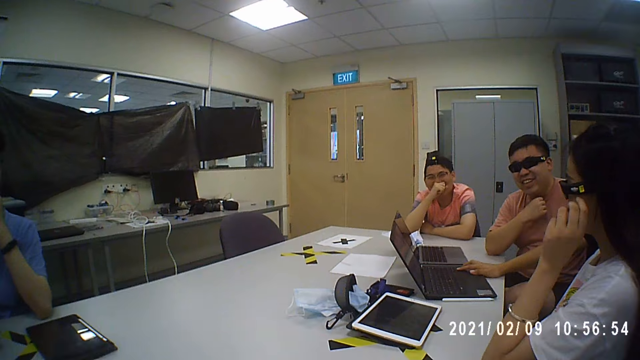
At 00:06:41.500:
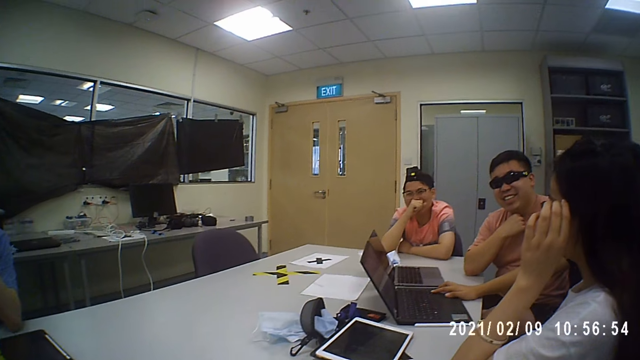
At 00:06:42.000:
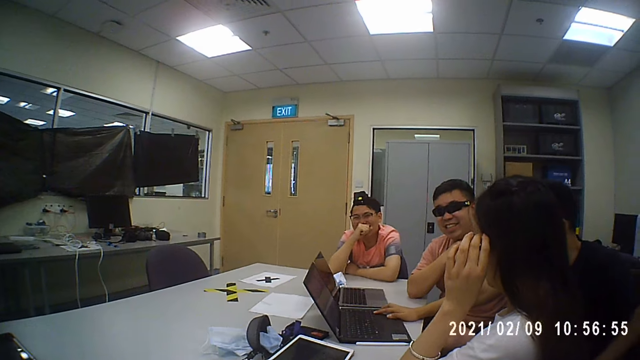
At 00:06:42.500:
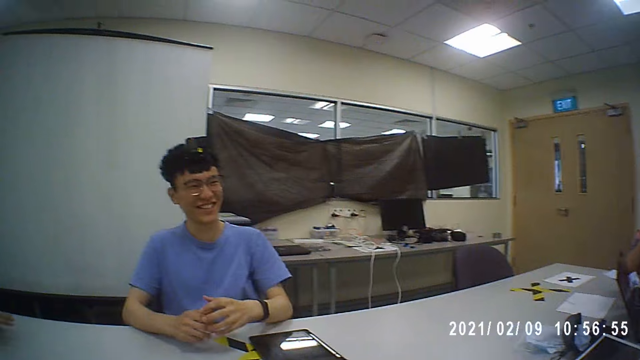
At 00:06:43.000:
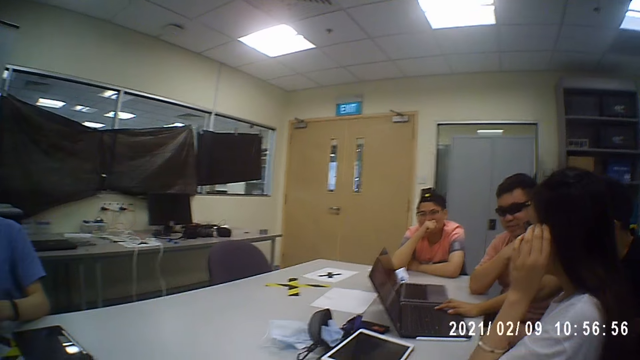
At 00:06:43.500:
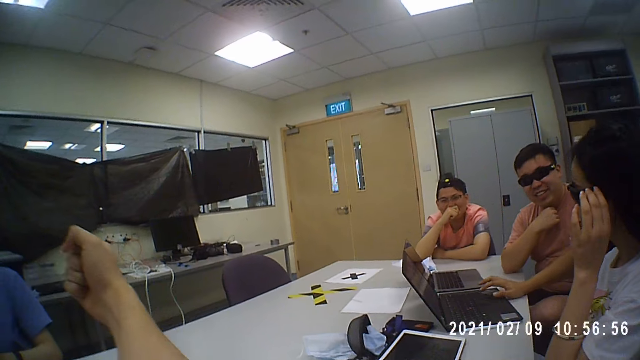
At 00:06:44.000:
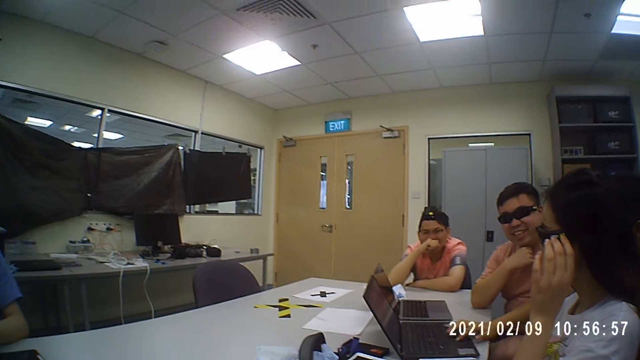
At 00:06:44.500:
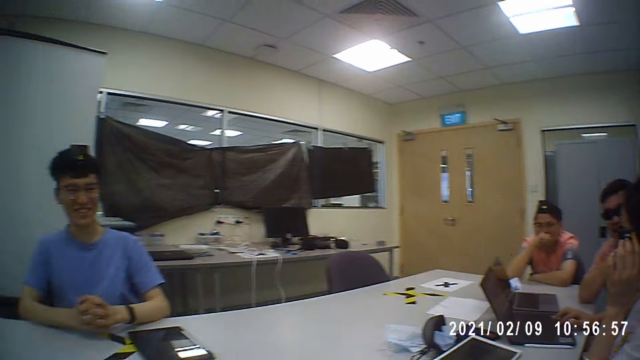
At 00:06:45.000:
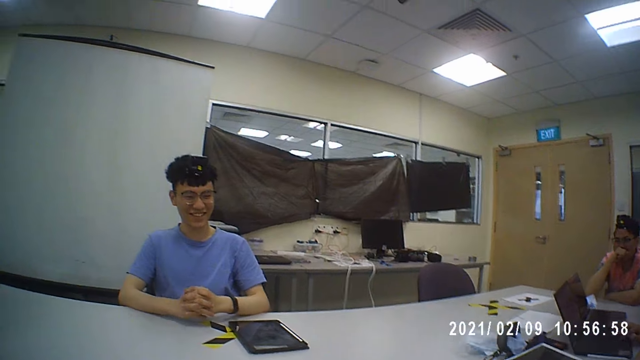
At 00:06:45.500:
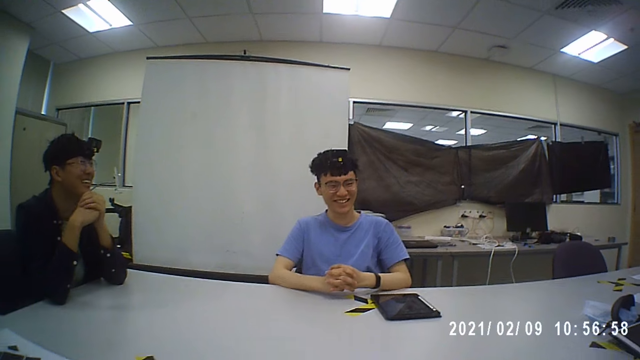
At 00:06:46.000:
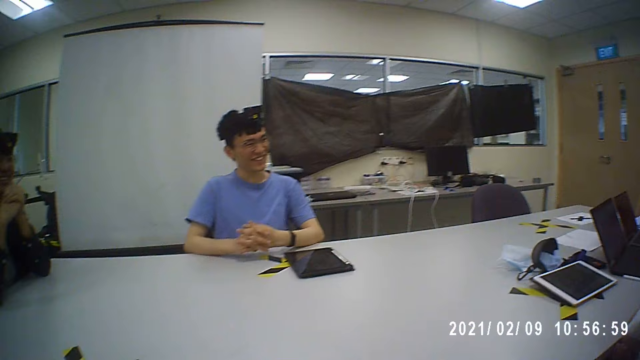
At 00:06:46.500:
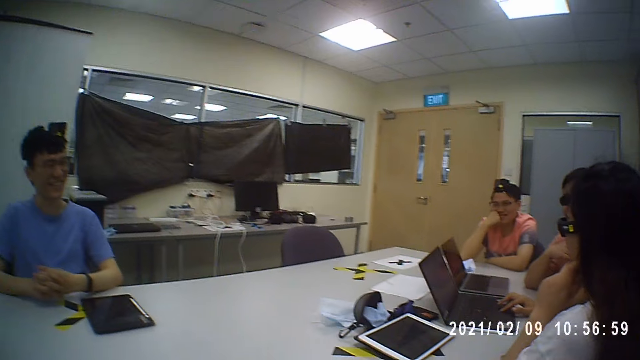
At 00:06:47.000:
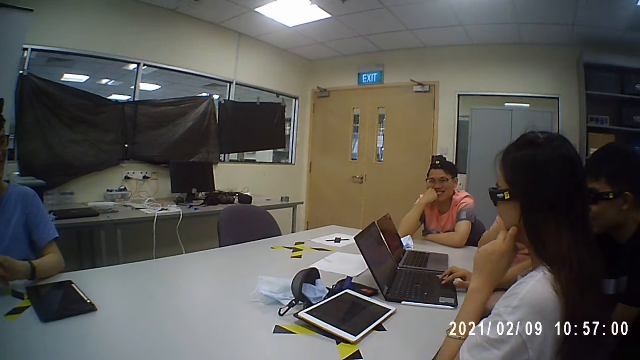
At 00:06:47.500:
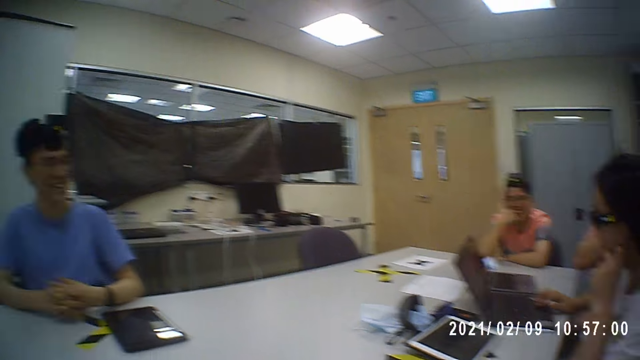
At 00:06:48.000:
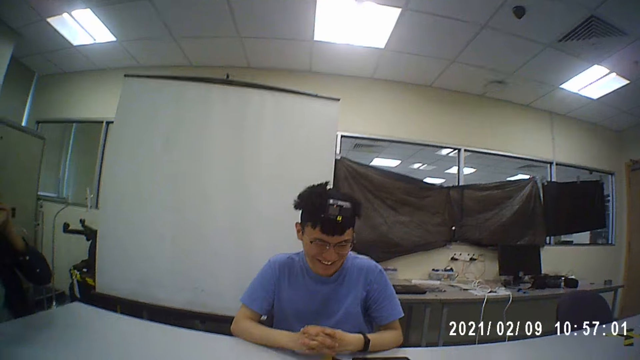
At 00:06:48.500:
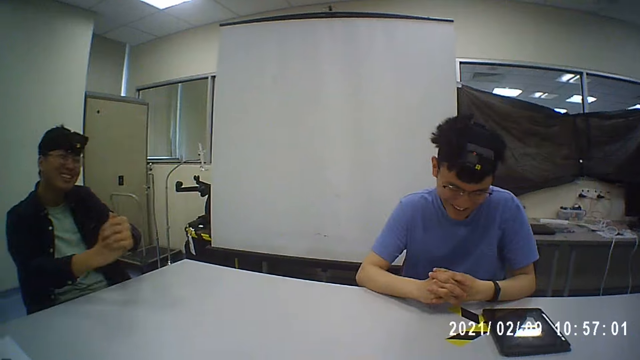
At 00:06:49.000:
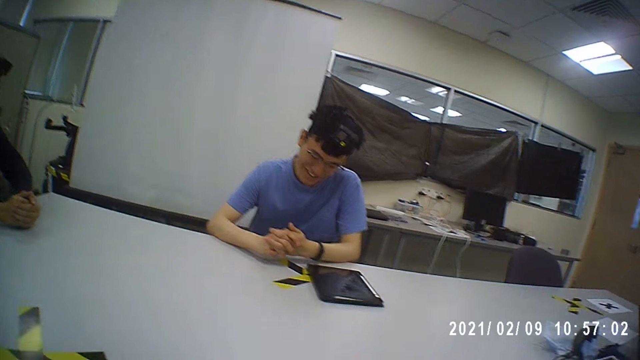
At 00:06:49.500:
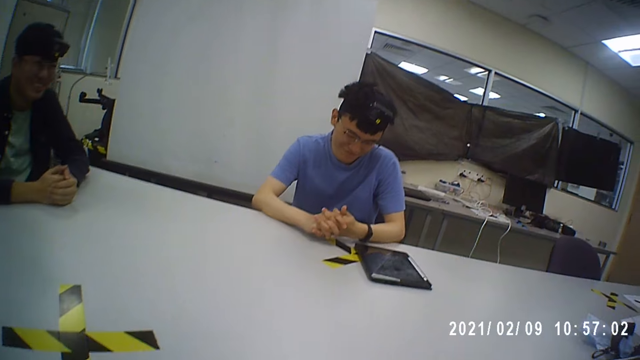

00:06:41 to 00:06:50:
A woman holds her glasses. A man holds his mouth. The camera wearer converses with five men and the woman. They move a hand. The woman holds her glasses. Another man uses a laptop. The camera wearer converses with the men and the woman.

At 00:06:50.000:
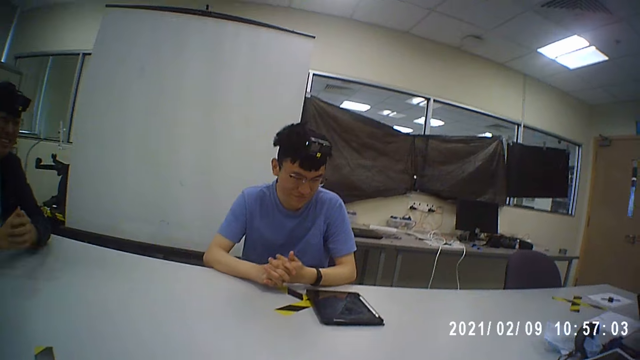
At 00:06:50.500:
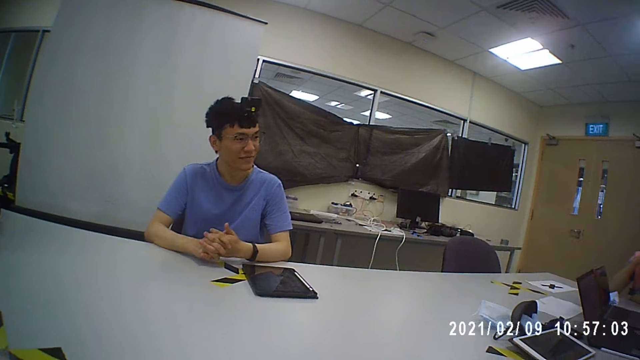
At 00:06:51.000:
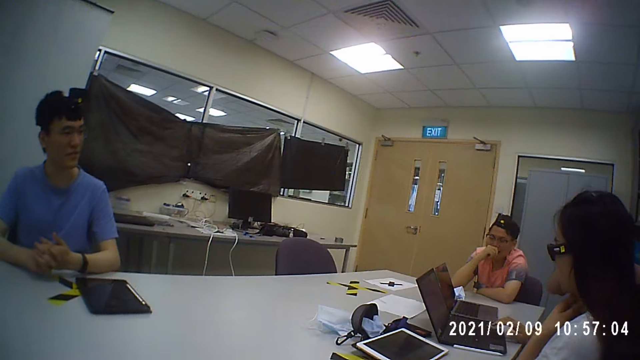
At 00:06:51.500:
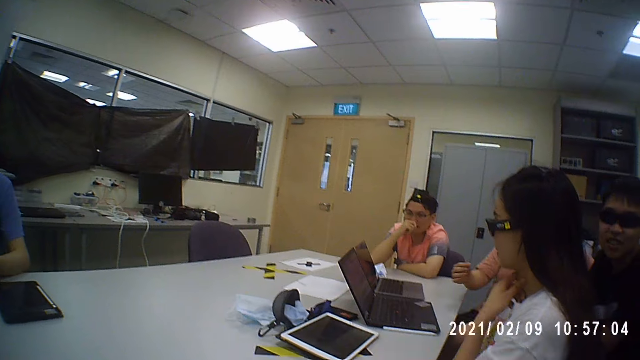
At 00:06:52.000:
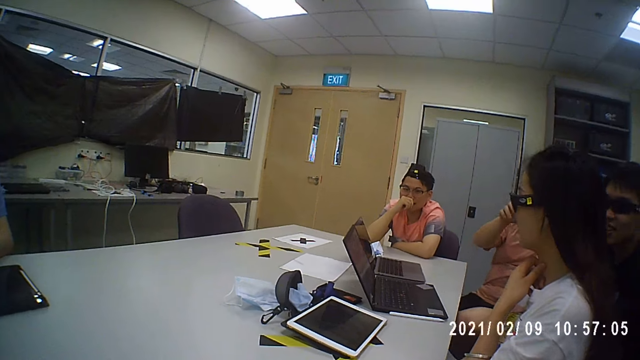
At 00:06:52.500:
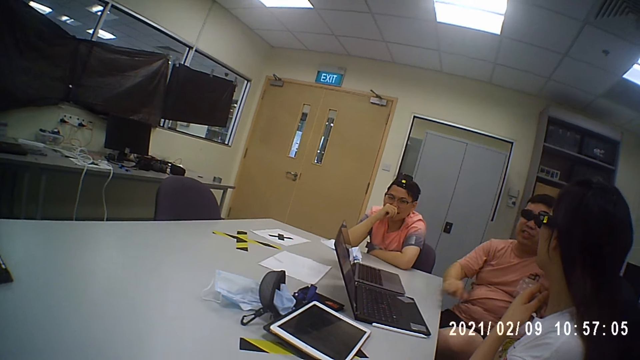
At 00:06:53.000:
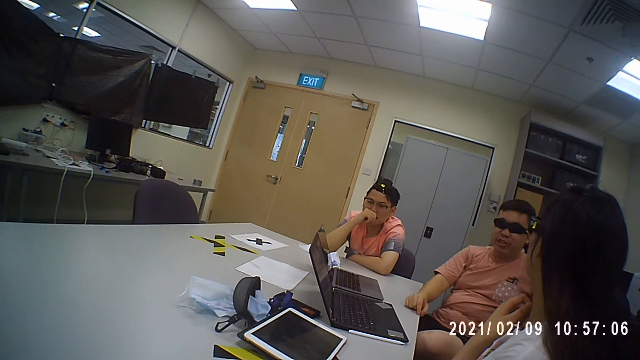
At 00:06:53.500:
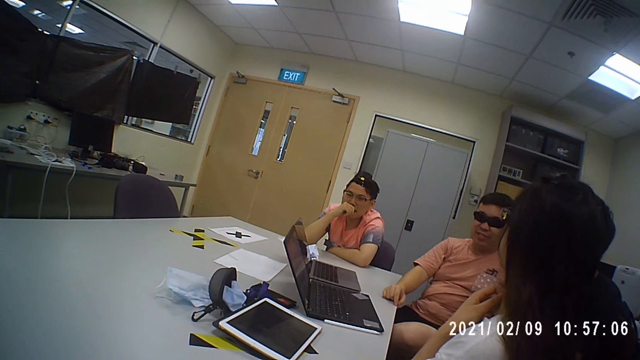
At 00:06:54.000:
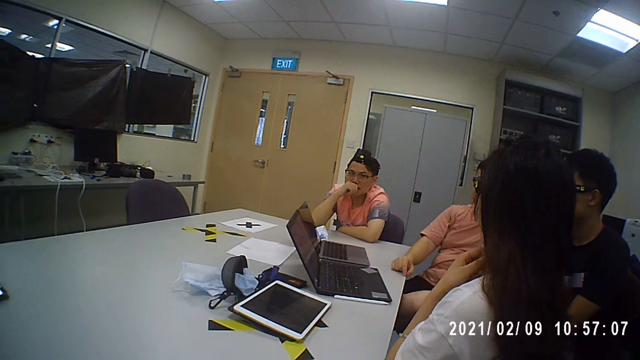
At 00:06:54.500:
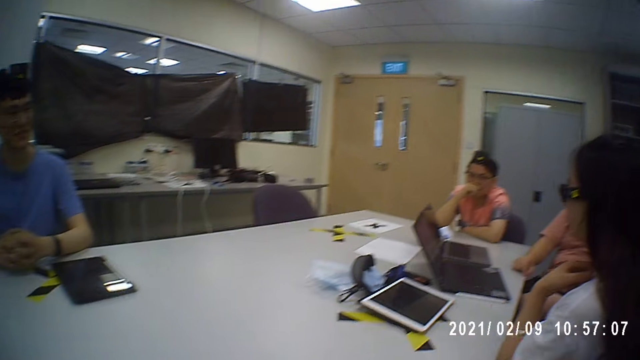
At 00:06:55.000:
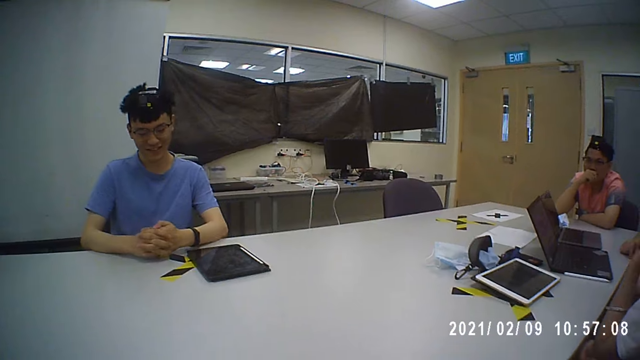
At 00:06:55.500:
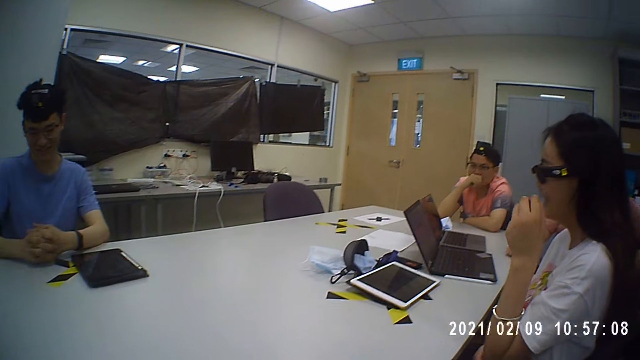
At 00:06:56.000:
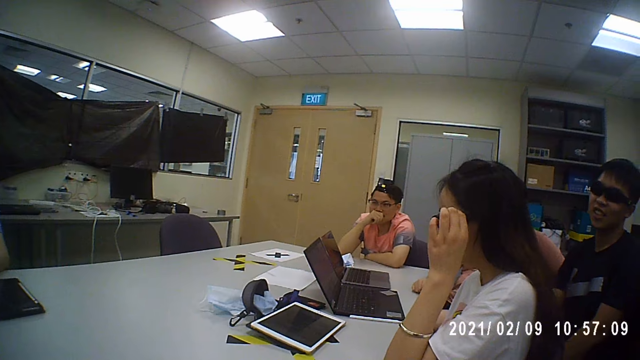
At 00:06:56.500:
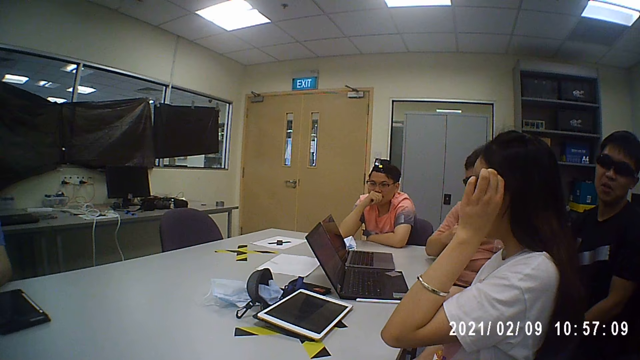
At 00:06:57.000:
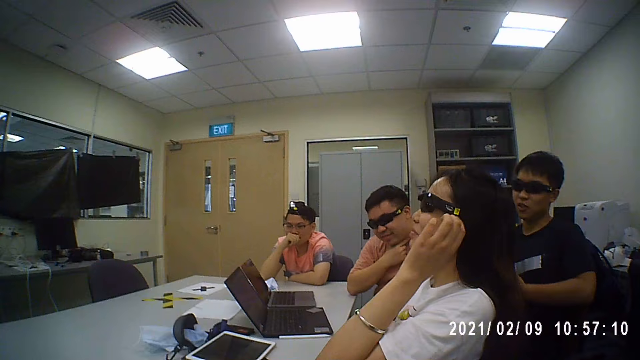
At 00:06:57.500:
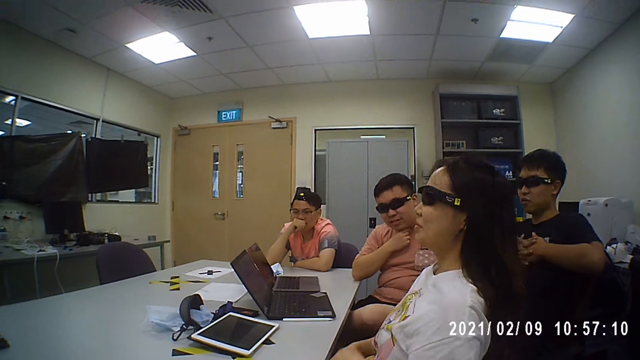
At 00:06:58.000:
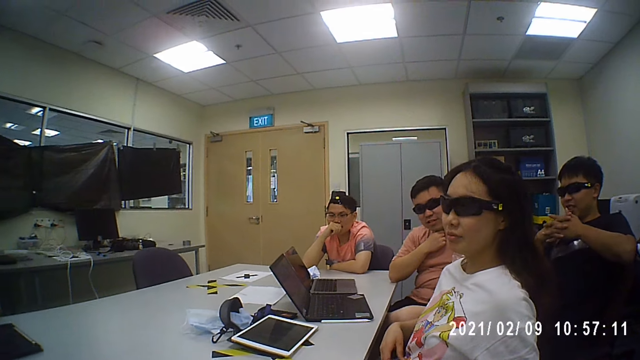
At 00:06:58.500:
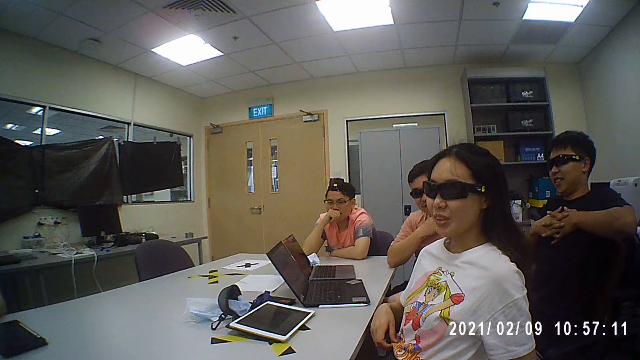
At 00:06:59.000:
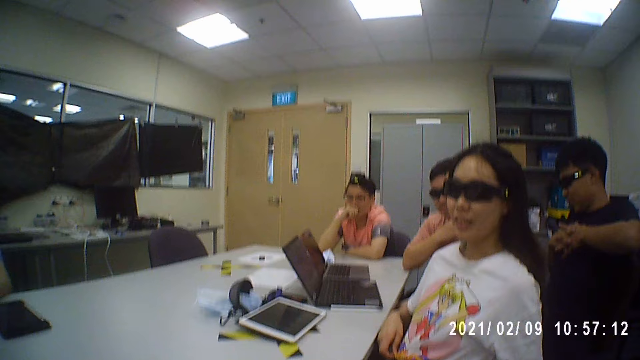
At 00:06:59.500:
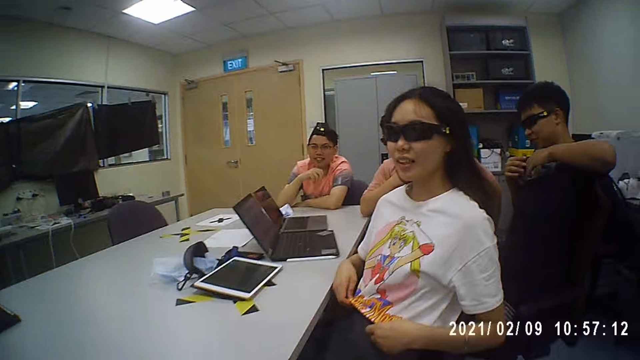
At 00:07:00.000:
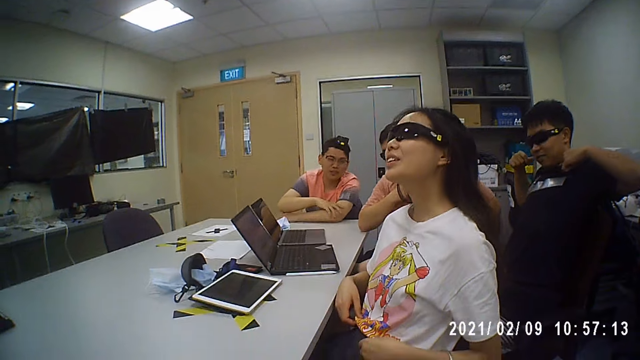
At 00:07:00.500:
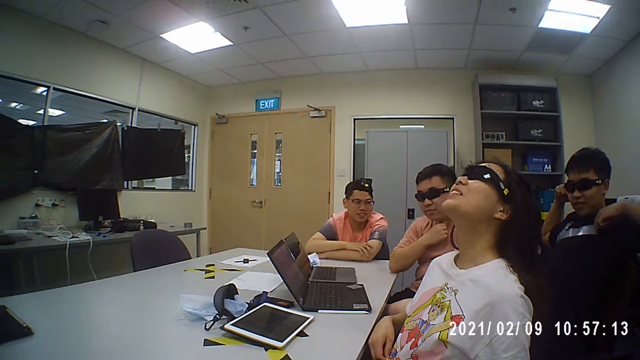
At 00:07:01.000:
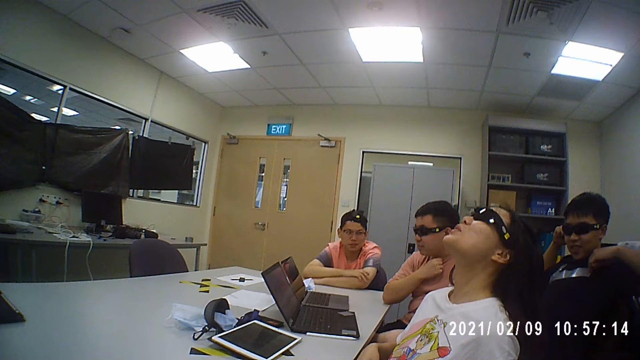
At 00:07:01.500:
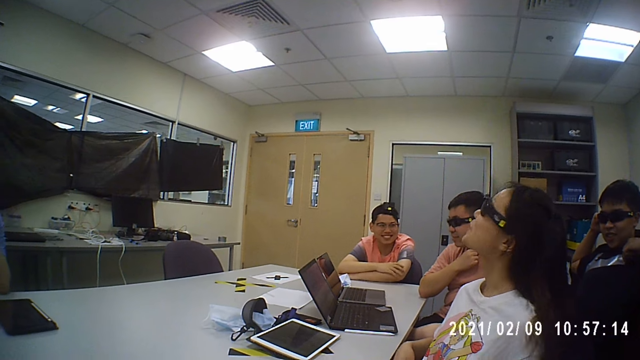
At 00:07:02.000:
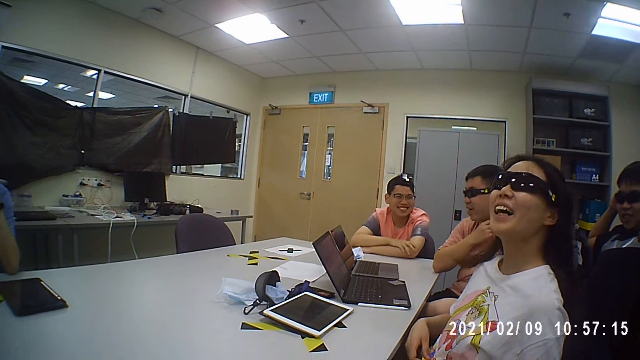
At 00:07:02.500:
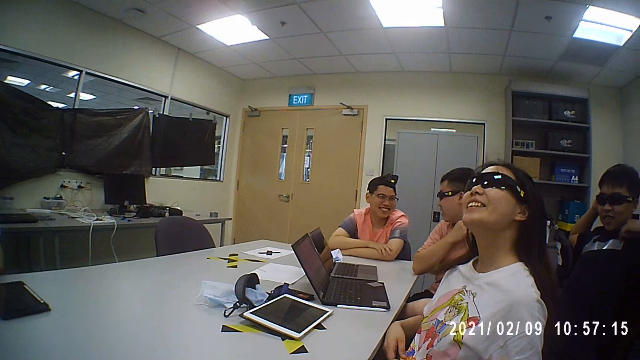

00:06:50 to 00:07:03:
A man moves his hands. The camera wearer converses with five men and a woman. The woman holds her glasses. The camera wearer converses with the men and the woman.
